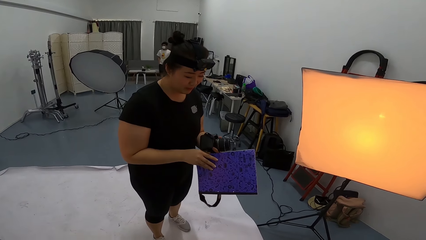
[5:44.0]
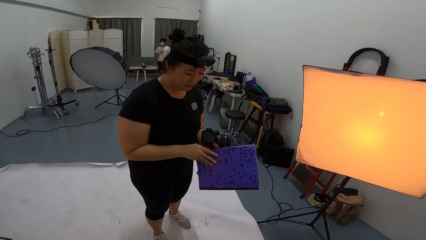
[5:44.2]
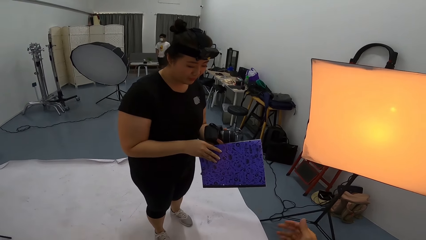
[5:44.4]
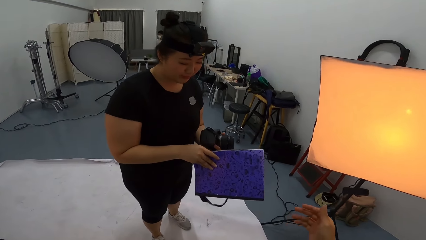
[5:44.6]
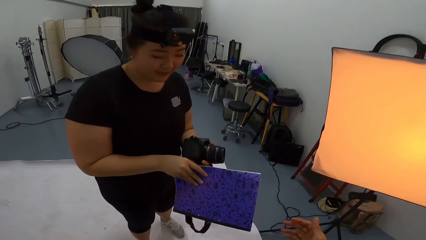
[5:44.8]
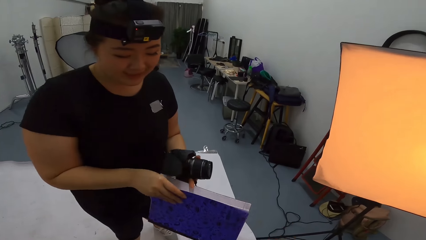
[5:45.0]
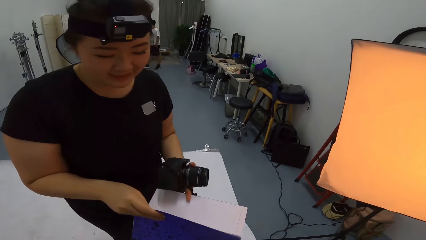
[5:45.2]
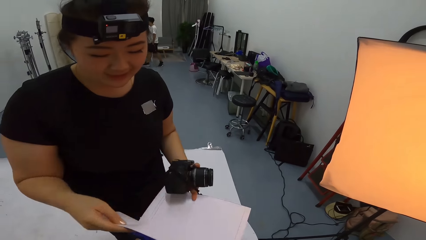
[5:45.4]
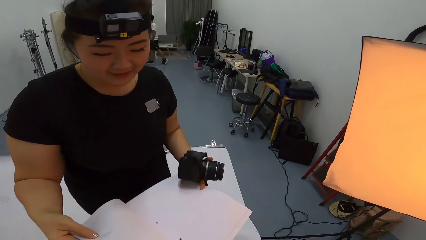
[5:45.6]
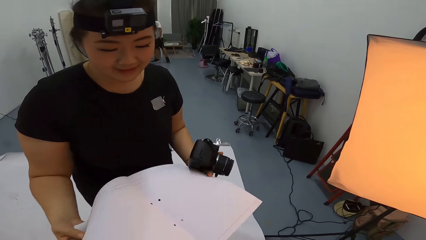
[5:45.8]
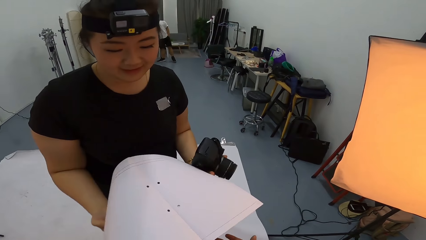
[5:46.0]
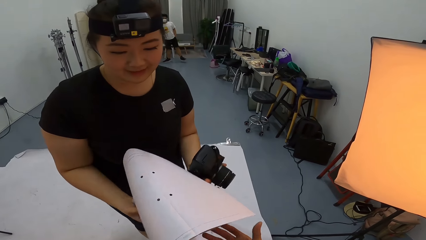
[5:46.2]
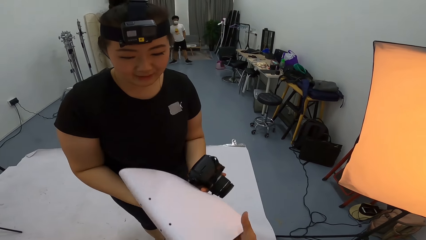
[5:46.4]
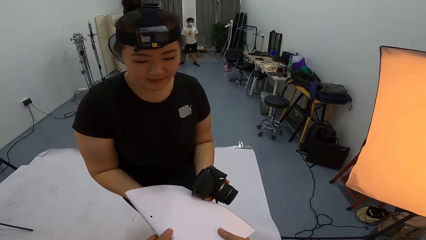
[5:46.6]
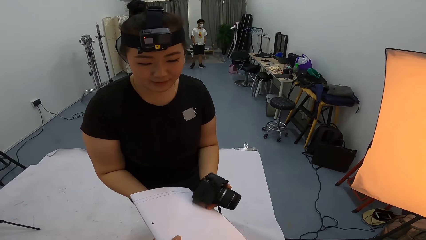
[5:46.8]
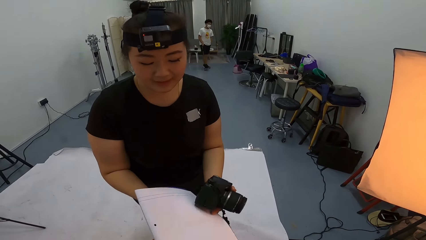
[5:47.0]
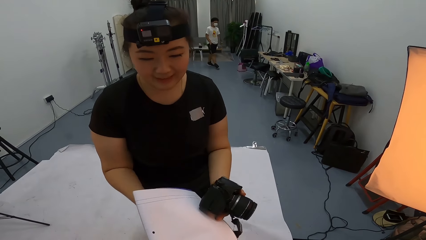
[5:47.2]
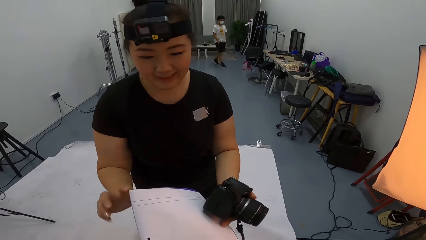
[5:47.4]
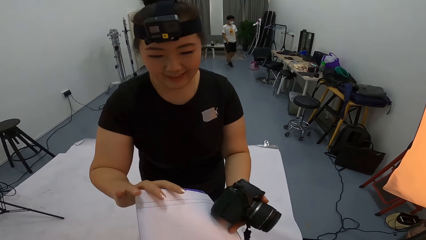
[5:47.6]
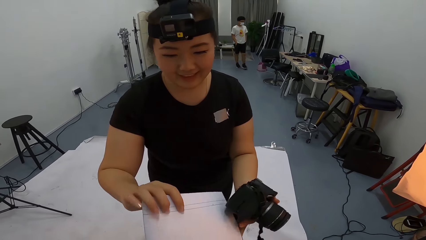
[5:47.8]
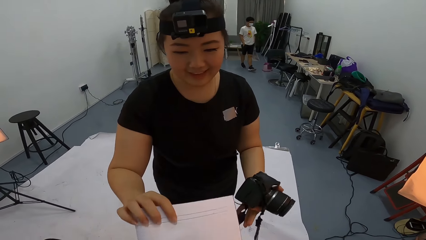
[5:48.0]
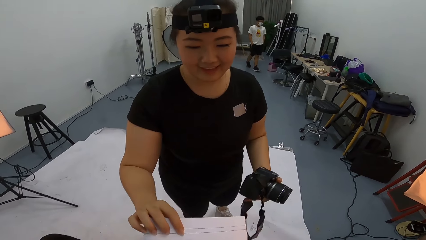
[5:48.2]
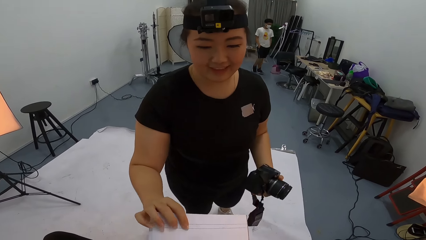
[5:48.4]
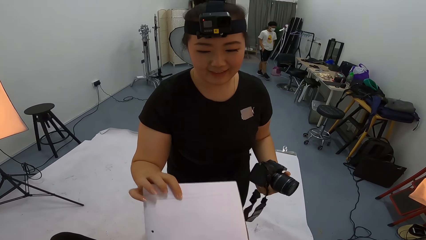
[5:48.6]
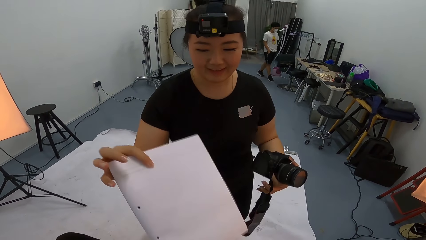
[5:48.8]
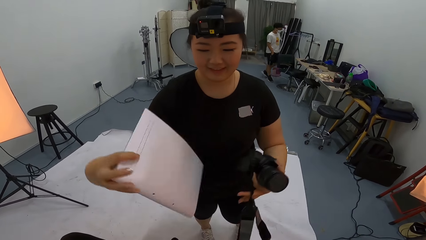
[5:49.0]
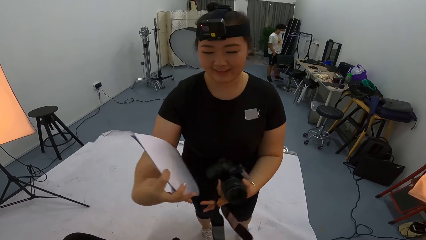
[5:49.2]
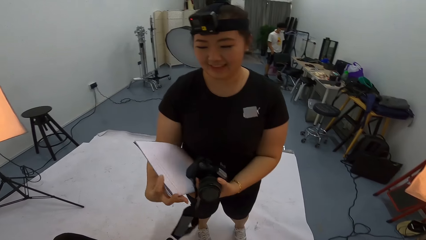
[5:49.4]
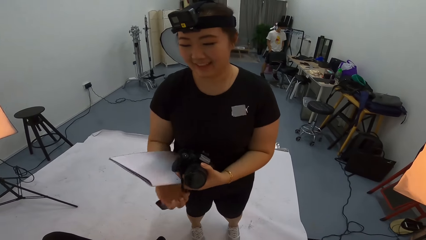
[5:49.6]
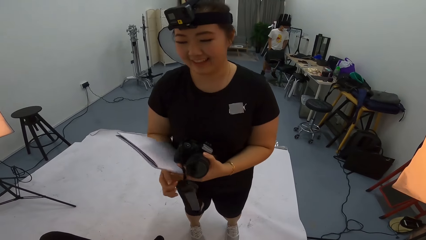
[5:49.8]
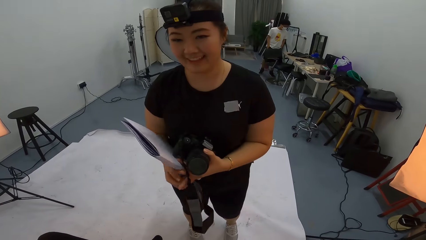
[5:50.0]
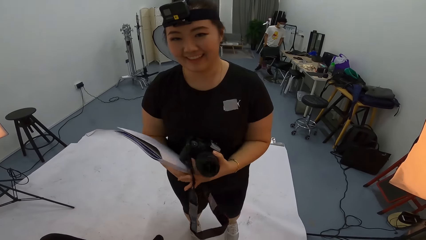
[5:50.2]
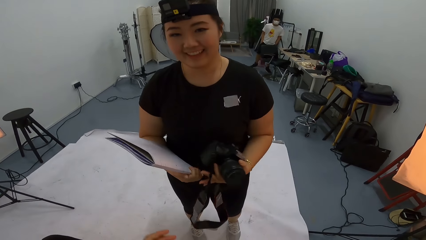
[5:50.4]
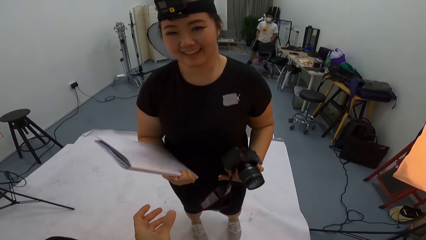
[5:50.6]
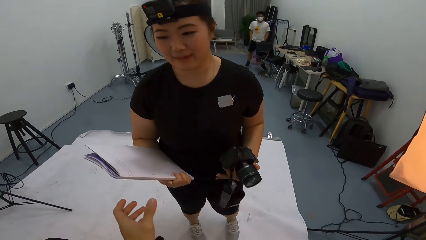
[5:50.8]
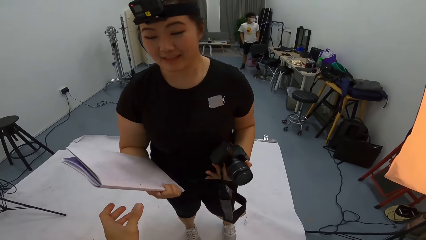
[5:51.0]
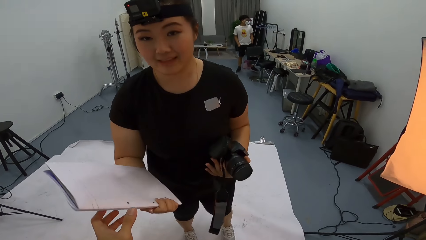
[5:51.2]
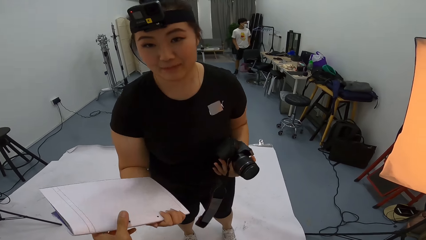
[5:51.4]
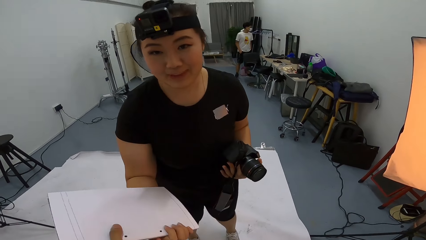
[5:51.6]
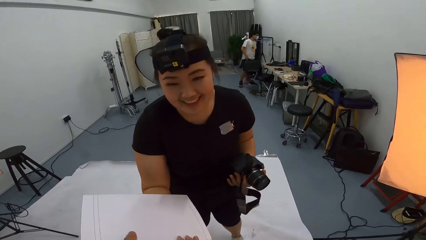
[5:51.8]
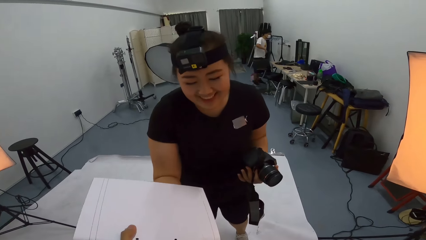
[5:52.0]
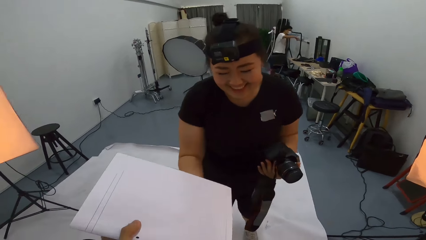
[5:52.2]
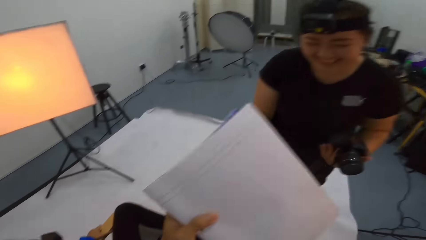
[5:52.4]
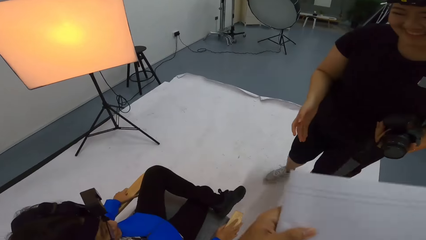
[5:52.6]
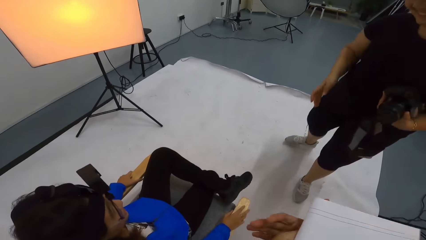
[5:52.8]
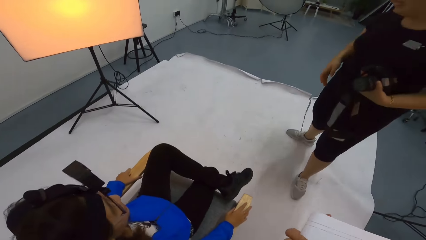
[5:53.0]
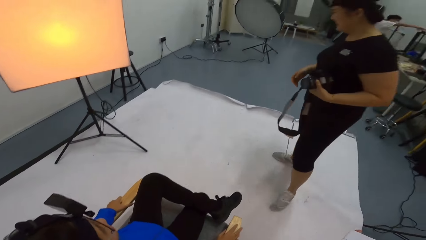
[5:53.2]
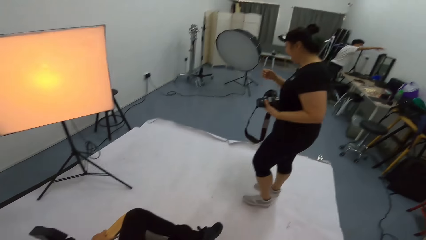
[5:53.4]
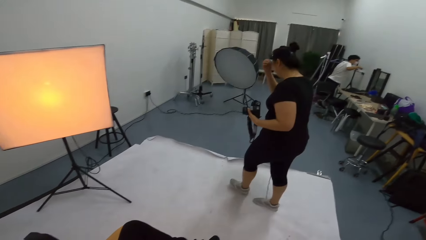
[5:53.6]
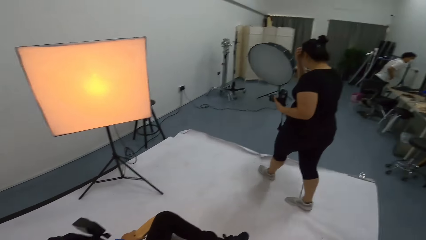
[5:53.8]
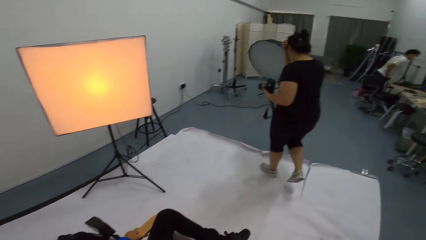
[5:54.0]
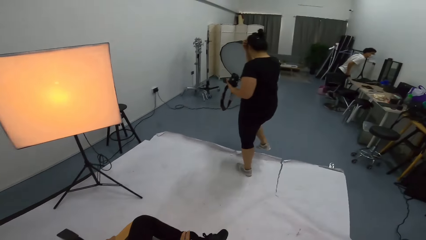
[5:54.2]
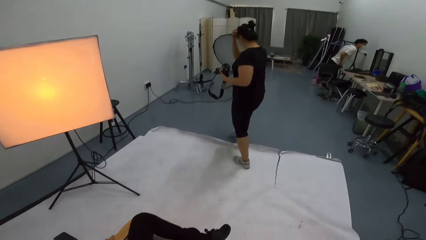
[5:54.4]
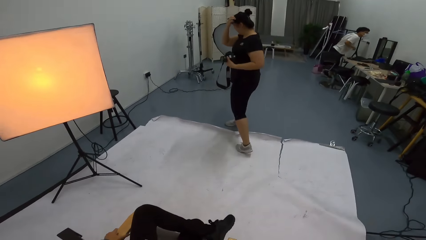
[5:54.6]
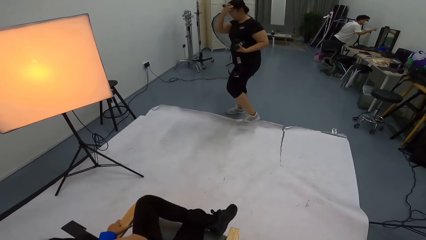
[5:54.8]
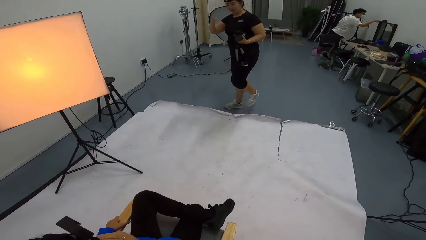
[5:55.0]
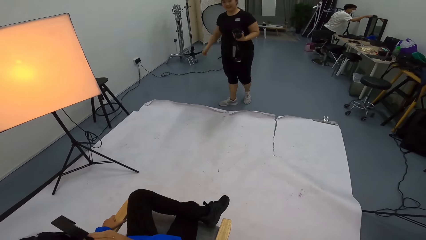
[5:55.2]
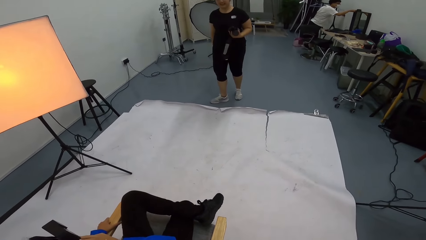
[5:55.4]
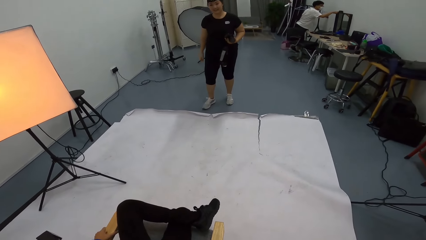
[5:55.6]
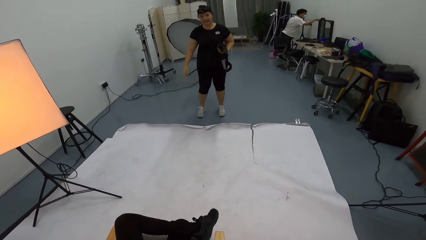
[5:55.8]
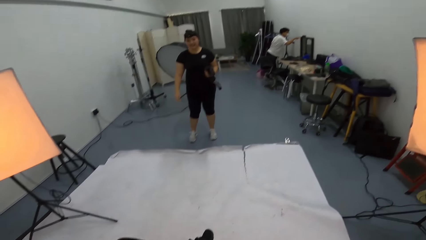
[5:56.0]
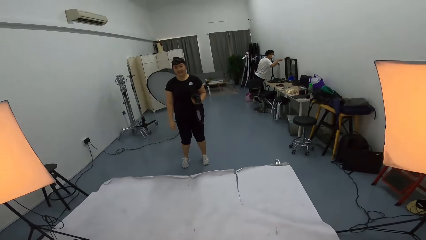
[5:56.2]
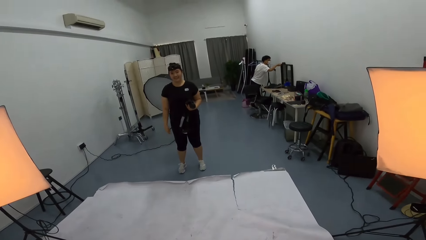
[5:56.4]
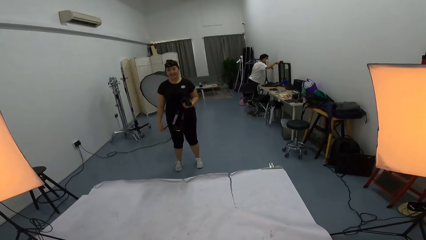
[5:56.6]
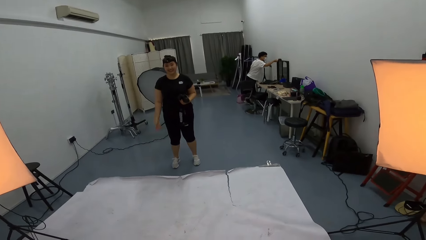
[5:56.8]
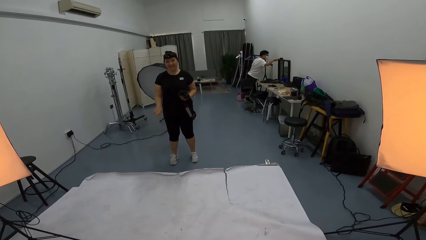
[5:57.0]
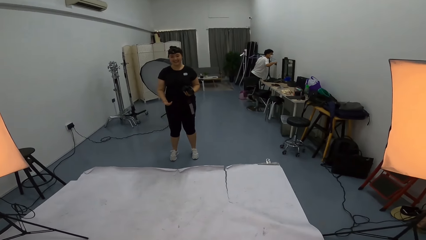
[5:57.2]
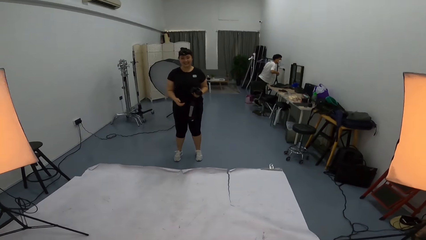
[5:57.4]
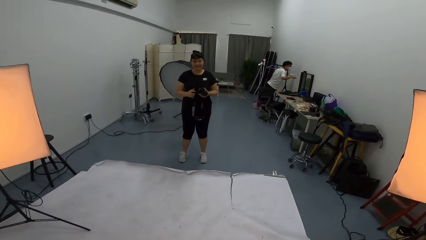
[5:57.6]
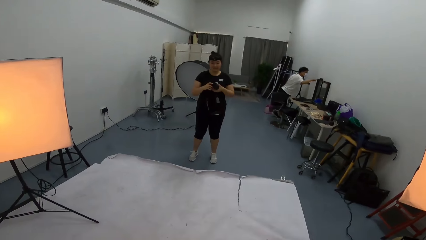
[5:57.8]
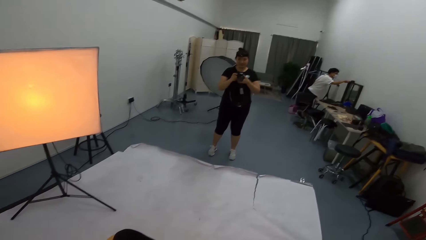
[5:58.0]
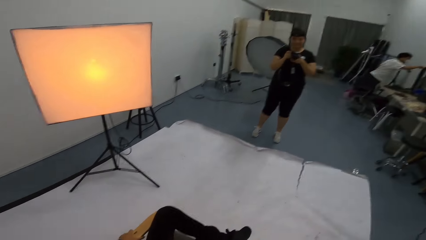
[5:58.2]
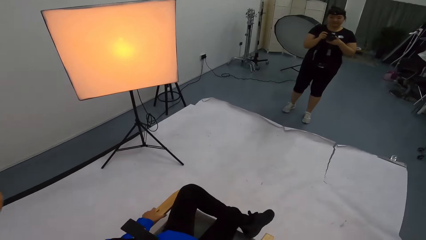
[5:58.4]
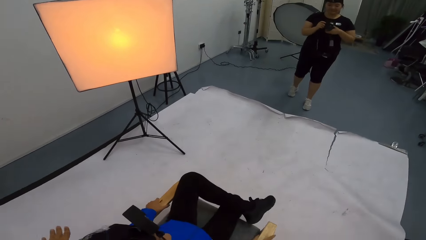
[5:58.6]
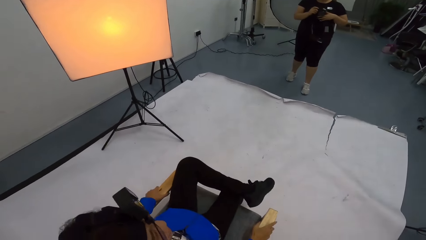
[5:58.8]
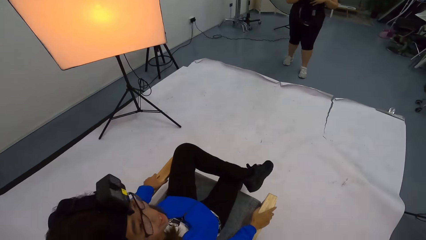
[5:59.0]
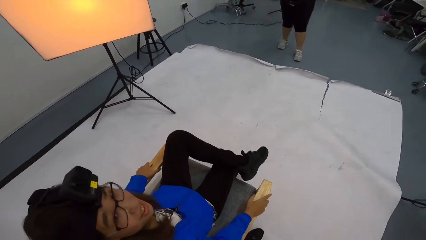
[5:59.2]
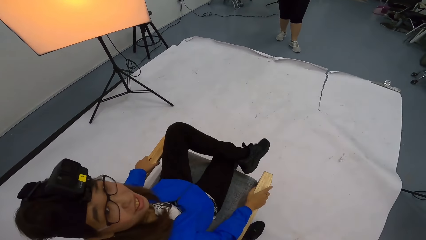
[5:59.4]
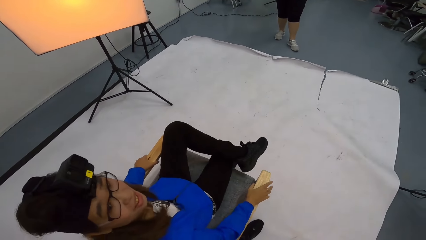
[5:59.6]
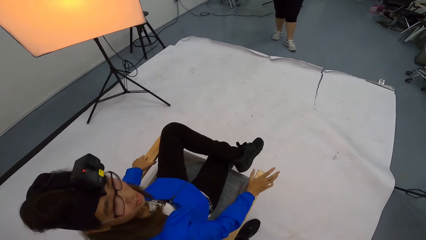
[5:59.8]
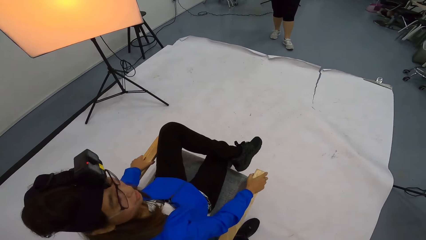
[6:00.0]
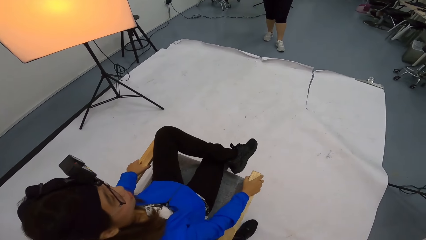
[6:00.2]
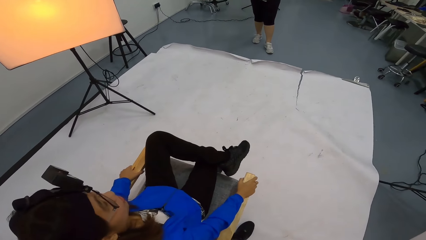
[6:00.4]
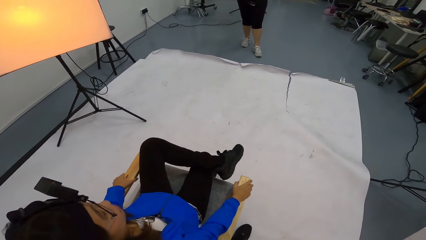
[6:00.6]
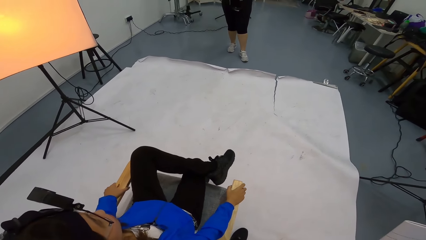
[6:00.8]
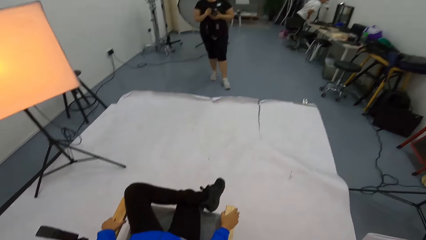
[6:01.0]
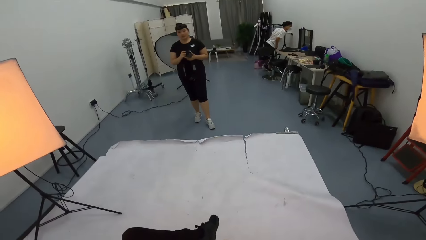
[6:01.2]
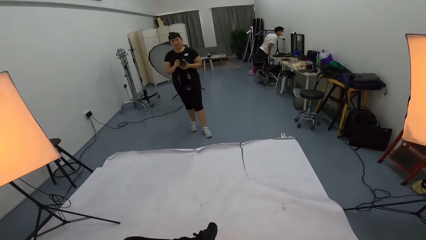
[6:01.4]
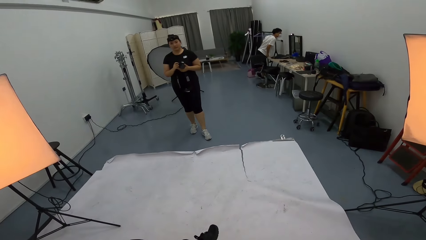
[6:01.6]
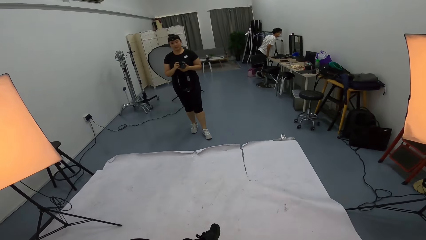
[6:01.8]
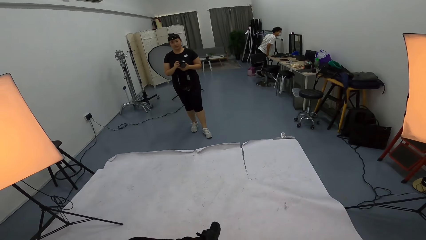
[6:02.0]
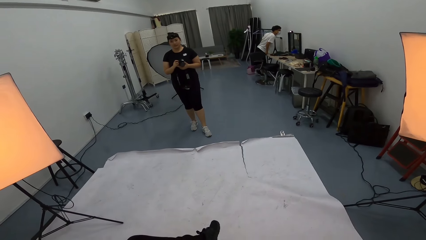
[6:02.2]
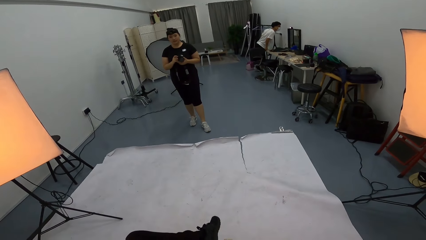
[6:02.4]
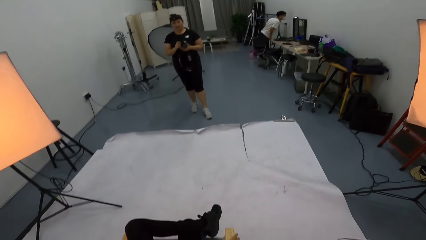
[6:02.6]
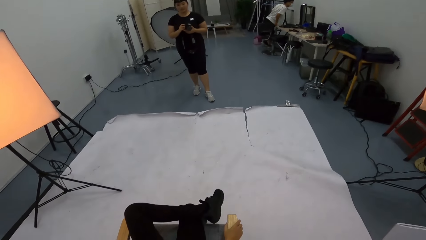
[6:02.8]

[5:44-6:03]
A woman holds a book with both hands. The woman opens the book. The camera wearer speaks to the woman. The woman takes the book. The camera wearer takes the book from the woman. The woman walks around. The camera wearer speaks to the woman. Another woman speaks to the camera wearer.
